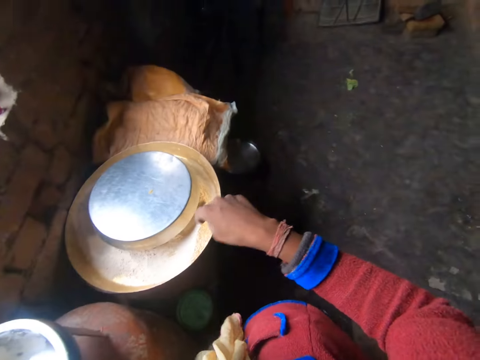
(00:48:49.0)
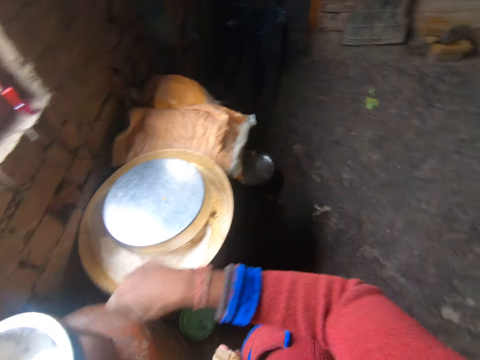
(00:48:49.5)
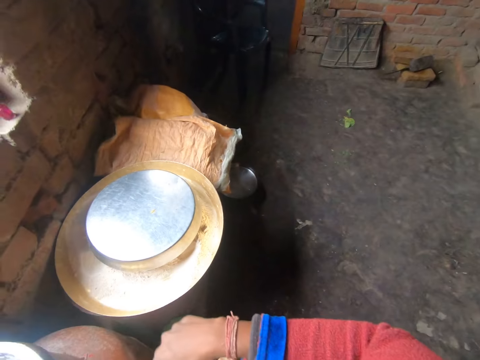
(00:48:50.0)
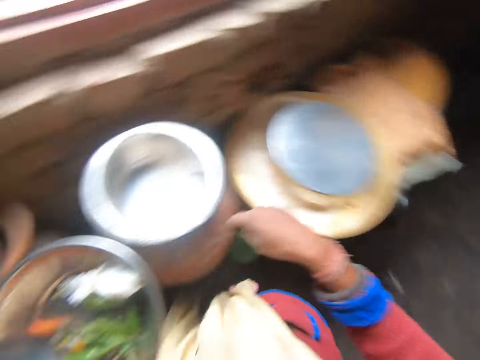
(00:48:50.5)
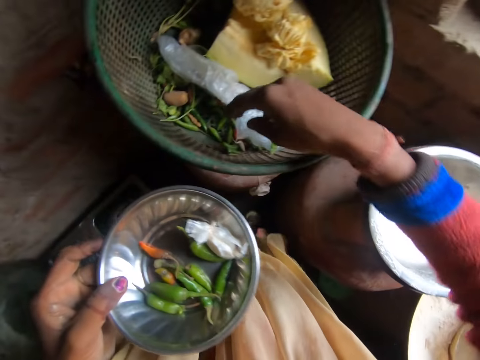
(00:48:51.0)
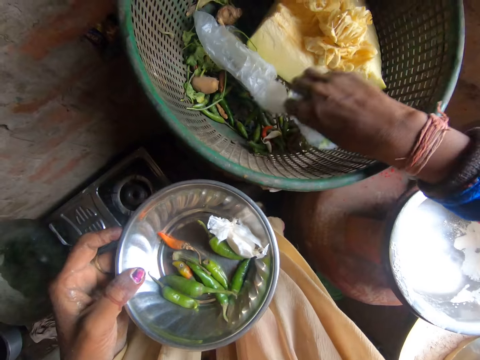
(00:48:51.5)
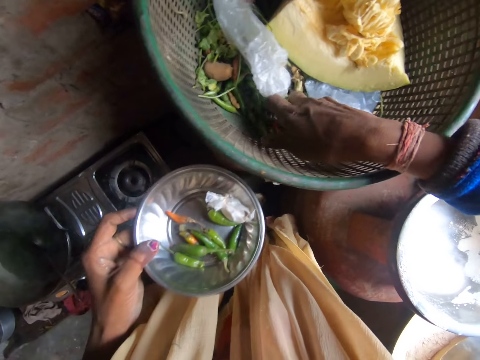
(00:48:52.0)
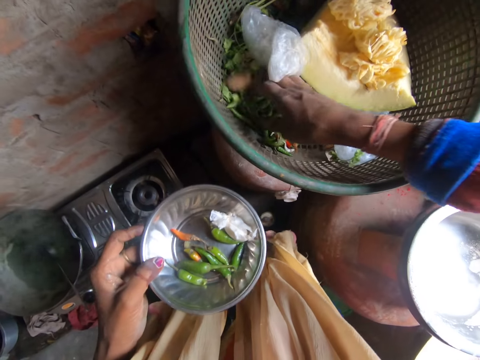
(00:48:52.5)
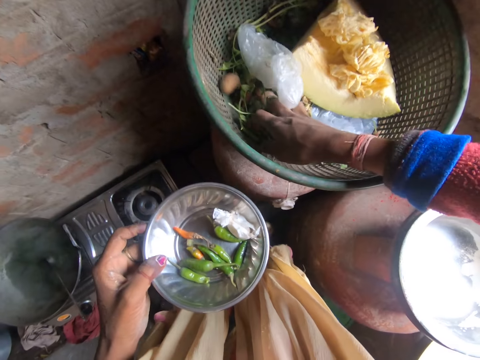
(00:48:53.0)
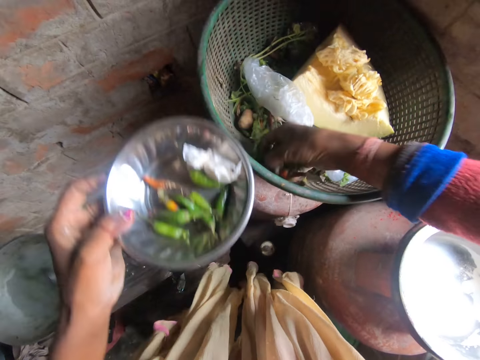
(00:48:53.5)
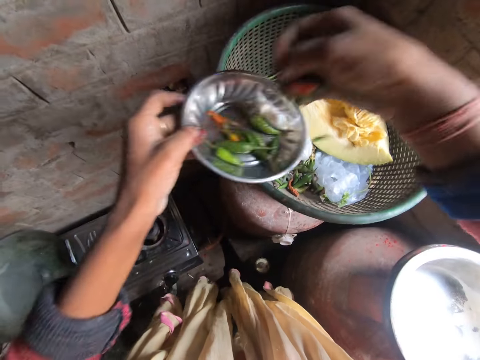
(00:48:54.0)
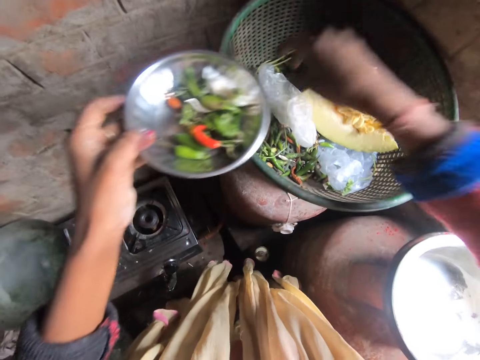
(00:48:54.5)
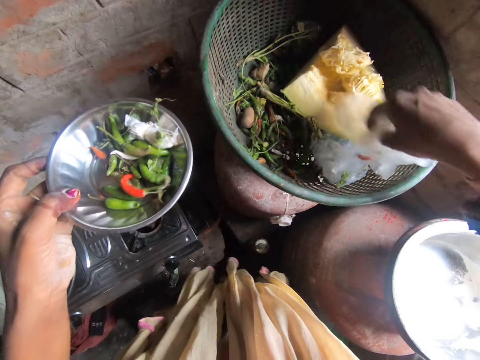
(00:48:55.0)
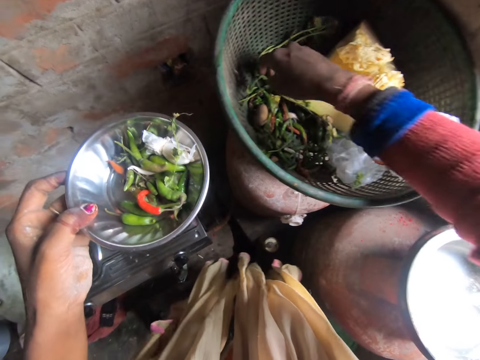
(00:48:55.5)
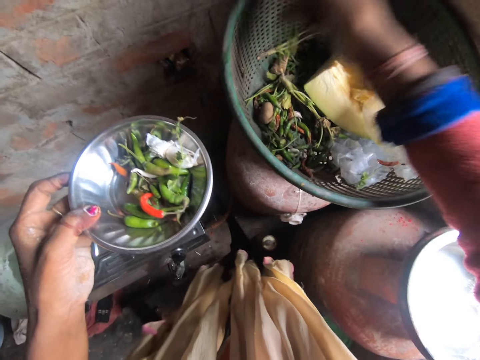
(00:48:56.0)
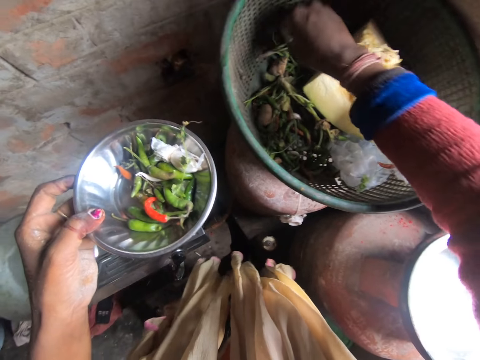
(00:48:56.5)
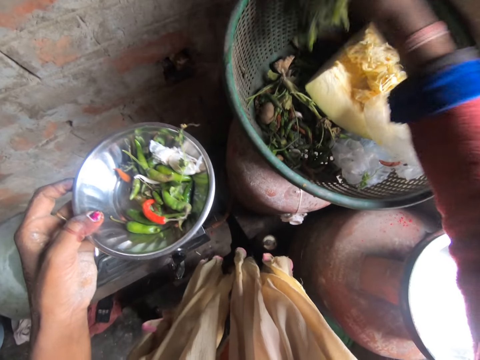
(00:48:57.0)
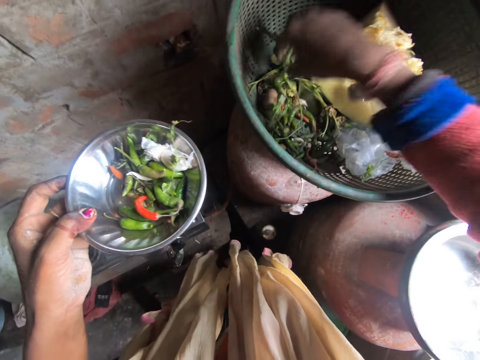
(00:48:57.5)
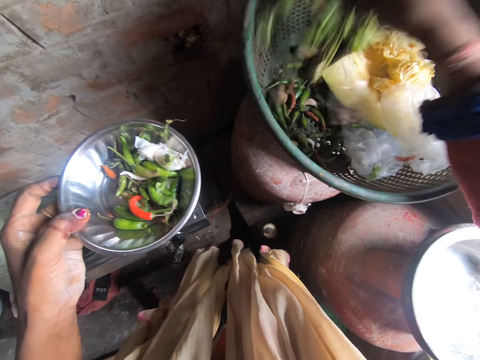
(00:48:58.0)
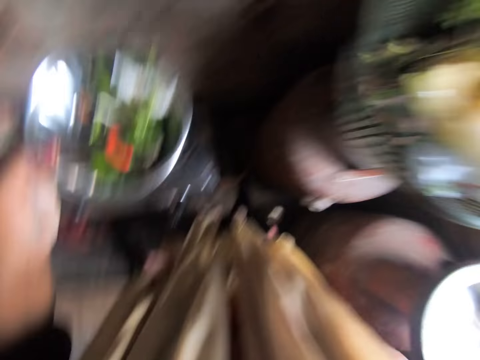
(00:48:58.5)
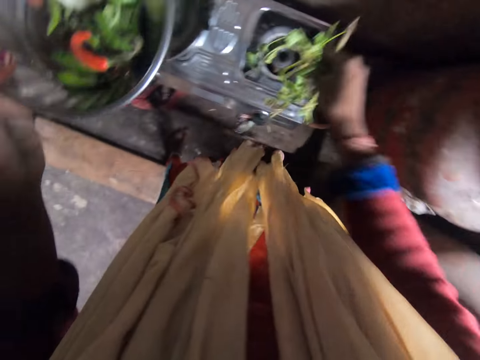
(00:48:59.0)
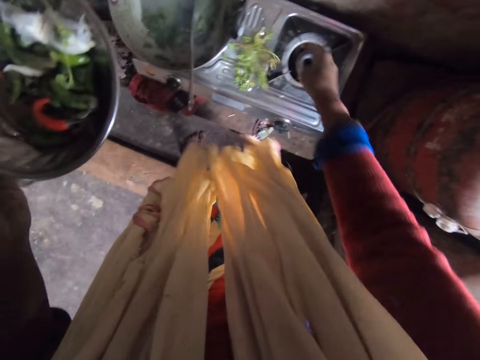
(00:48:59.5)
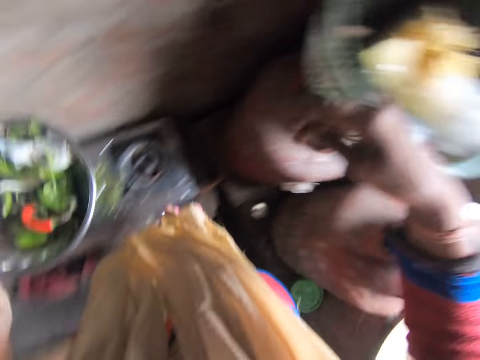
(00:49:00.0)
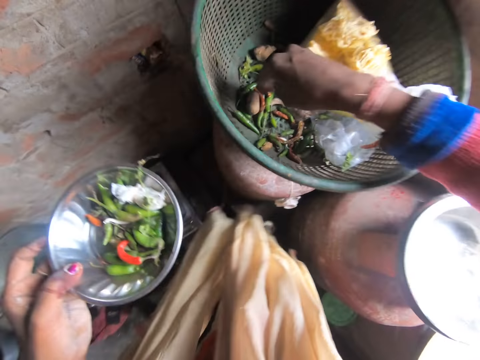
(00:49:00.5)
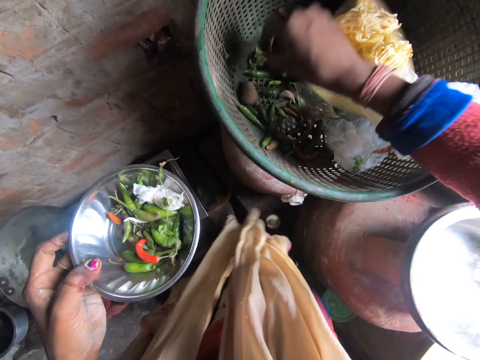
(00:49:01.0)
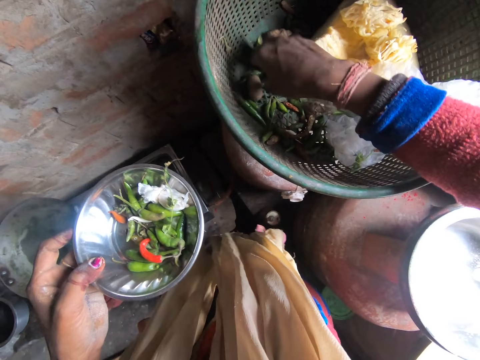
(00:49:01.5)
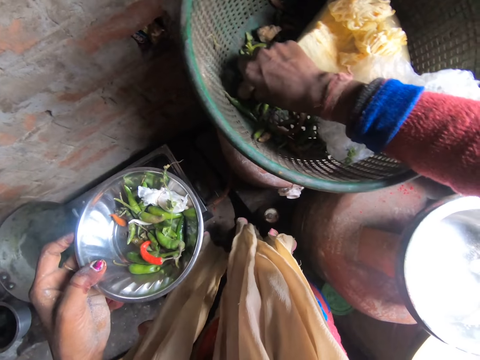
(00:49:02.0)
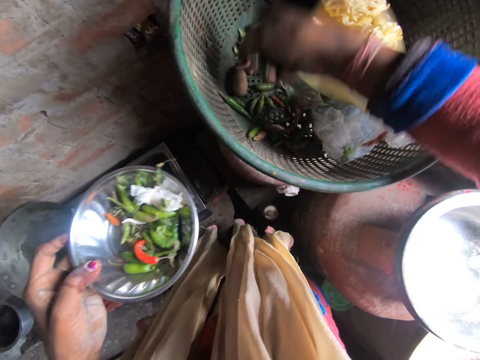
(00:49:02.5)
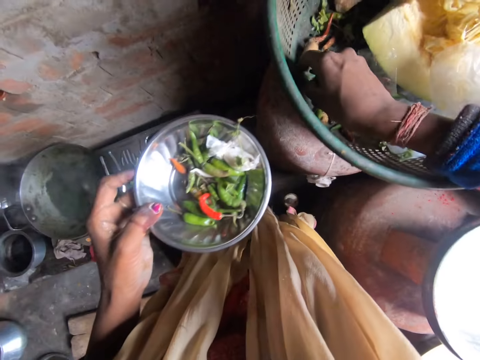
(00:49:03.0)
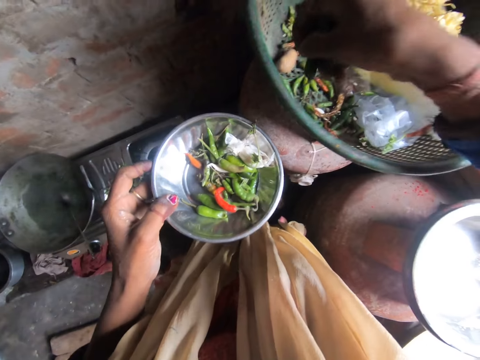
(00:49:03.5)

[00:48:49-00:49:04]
The camera wearer looks around. They pick up peppers from the basket and drop the peppers in the plate. They move the nylon in the basket. They pick up vegetables from the basket and drop the vegetables on the cooker. They pick up peppers from the basket.

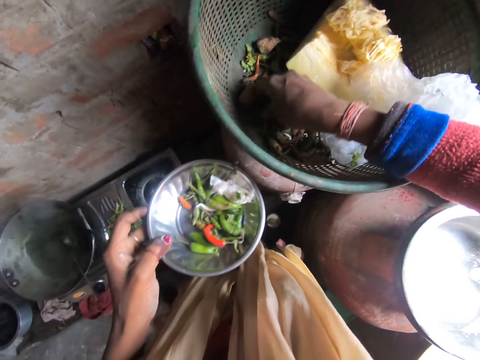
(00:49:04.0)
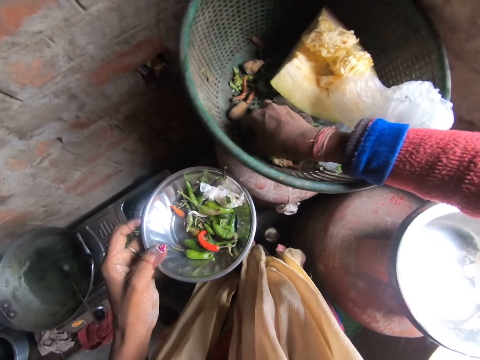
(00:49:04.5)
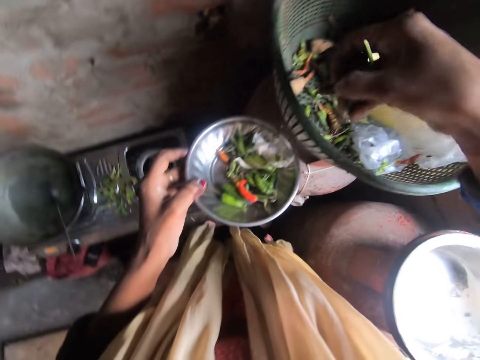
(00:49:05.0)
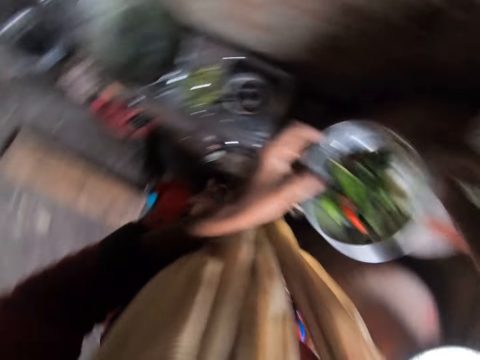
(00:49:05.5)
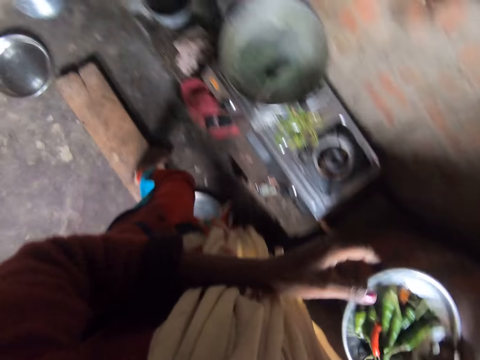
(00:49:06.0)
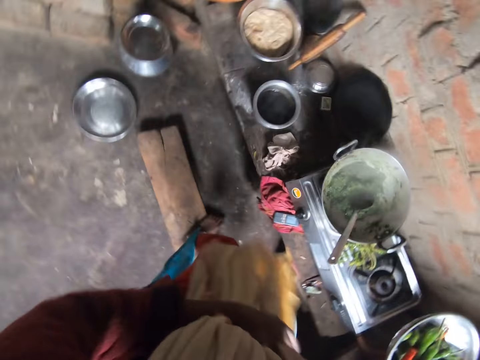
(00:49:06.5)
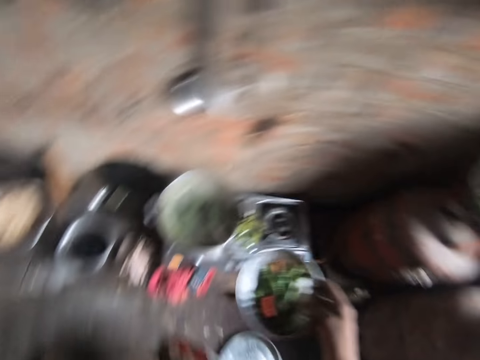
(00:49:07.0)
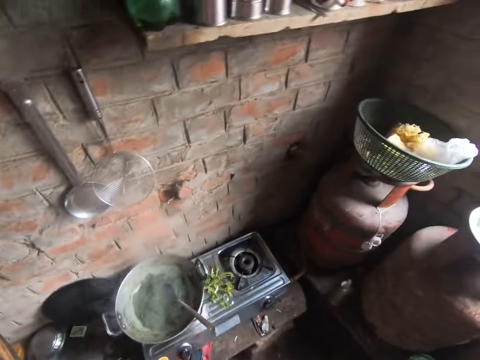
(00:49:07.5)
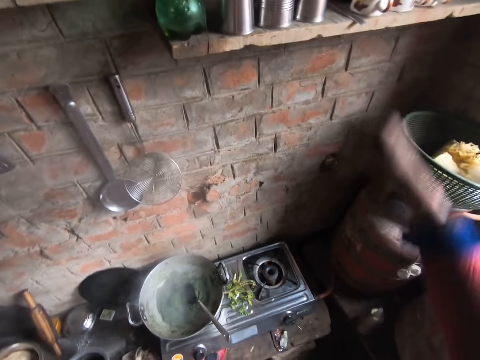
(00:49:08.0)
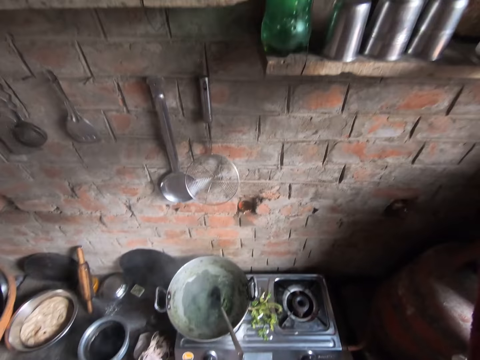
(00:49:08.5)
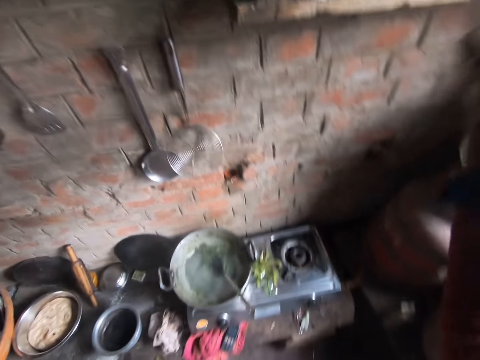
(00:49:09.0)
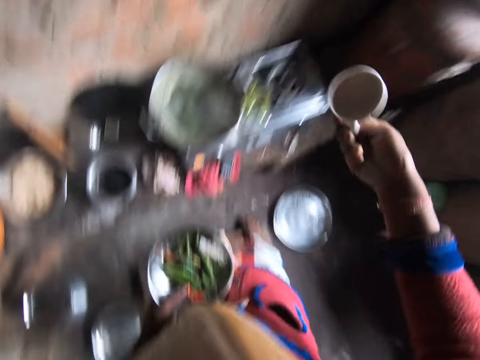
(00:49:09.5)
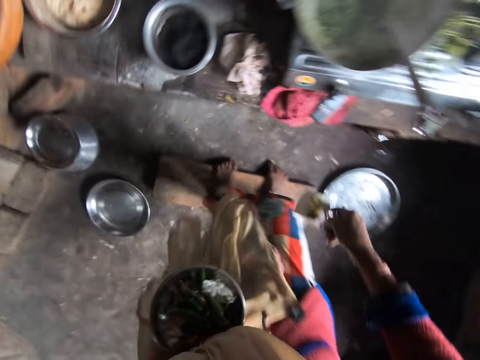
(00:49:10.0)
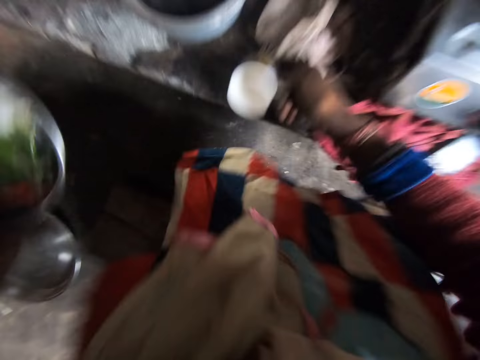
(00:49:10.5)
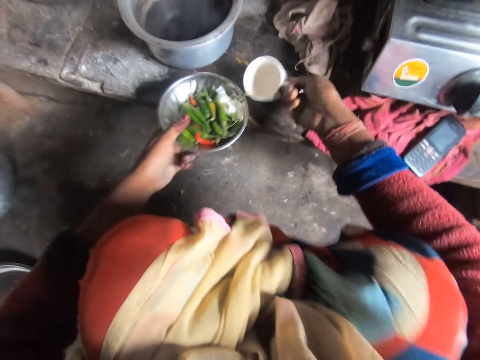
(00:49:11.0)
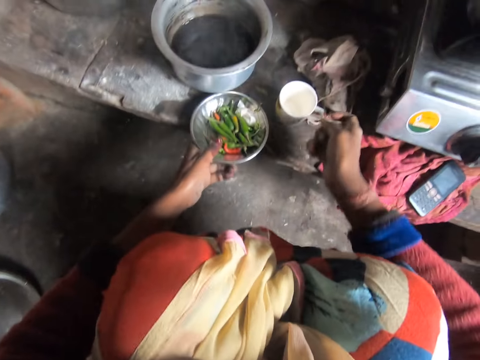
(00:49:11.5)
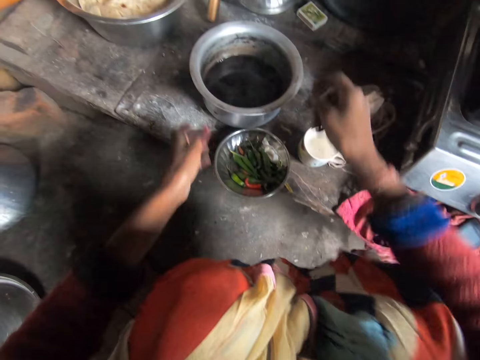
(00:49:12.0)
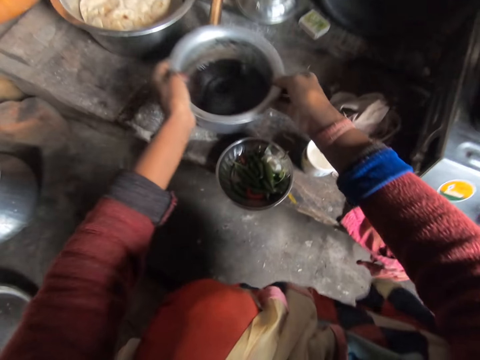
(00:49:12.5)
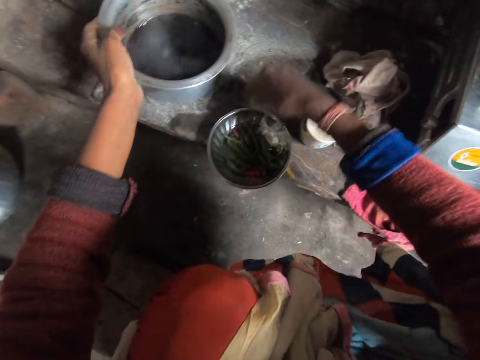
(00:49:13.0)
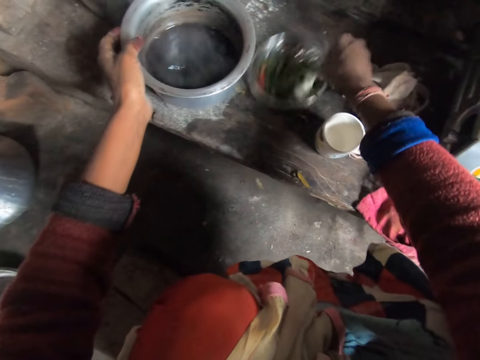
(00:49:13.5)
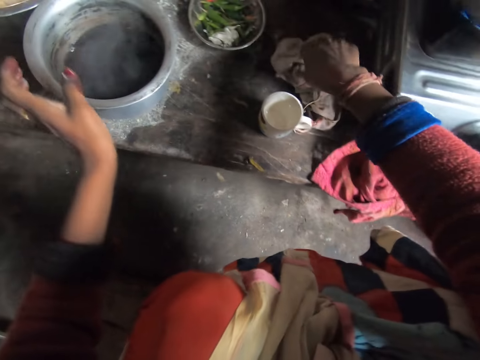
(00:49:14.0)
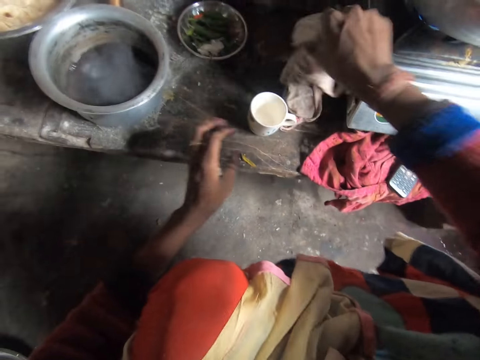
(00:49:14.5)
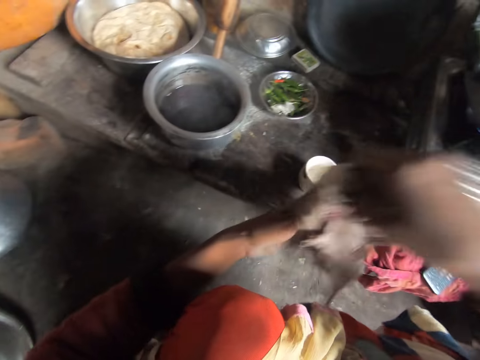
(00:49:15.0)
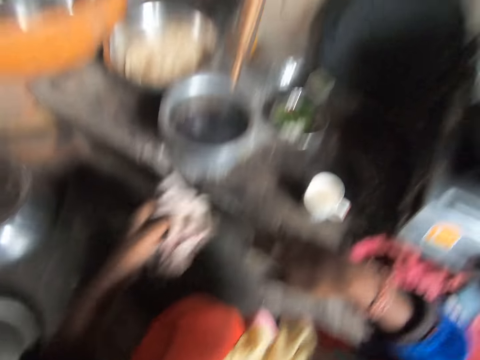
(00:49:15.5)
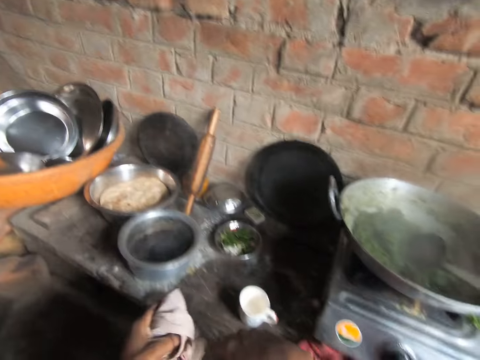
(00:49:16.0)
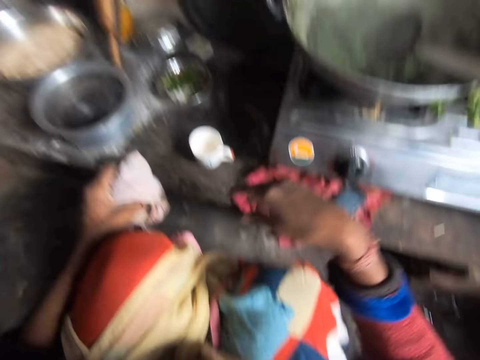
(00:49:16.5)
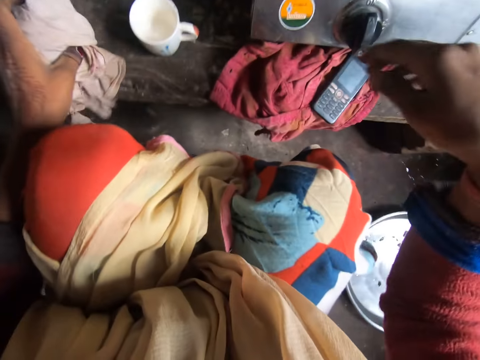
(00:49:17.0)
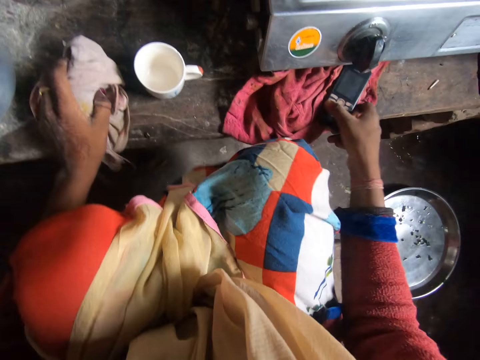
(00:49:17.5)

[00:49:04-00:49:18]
The camera wearer drops the peppers in the plate. They look around. They pick up a cup from the shelf. They hold the cup. They drop the cup and plate on the cabinet. They sit down. They move the cooking pot on the cabinet. They move the plate on the cabinet. They pick up the piece of cloth from the cabinet. They hold the piece of cloth. They look around.
